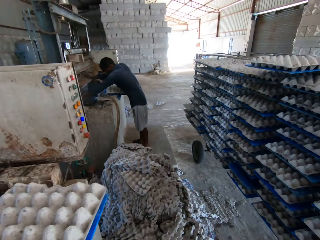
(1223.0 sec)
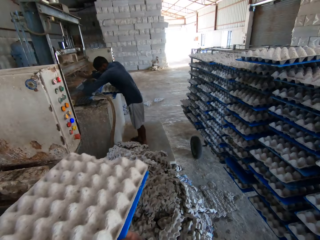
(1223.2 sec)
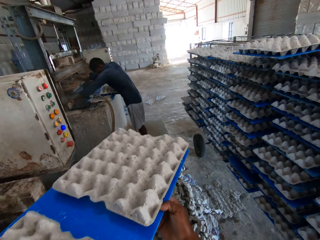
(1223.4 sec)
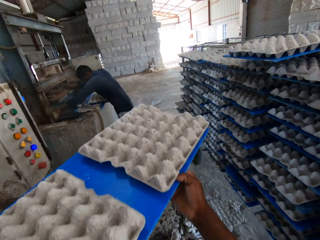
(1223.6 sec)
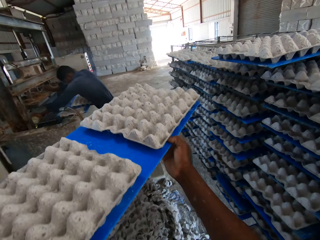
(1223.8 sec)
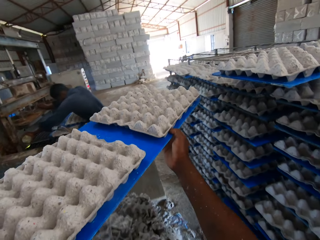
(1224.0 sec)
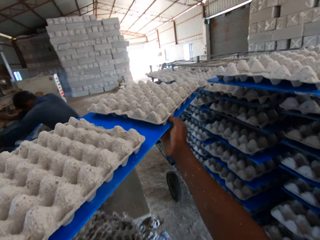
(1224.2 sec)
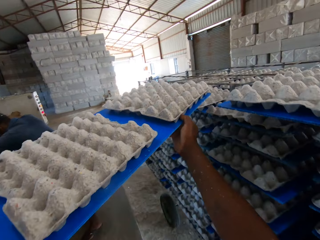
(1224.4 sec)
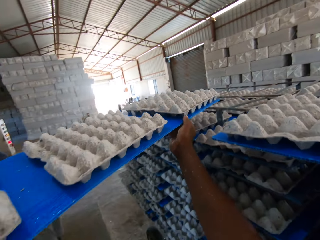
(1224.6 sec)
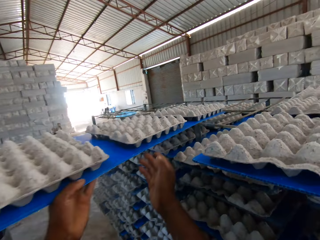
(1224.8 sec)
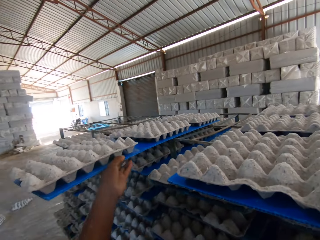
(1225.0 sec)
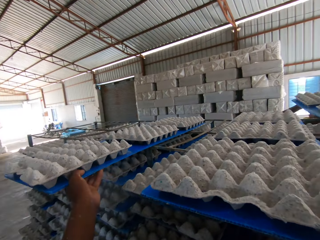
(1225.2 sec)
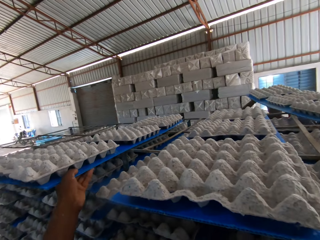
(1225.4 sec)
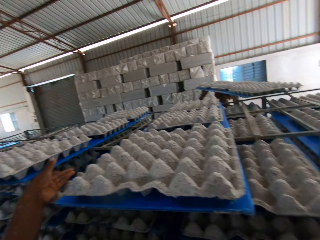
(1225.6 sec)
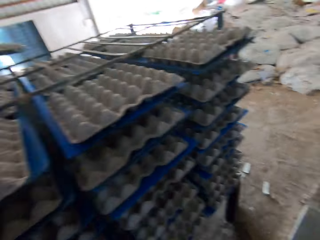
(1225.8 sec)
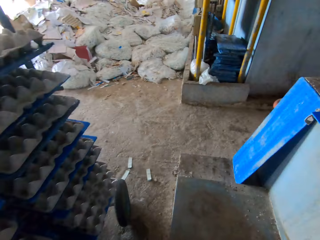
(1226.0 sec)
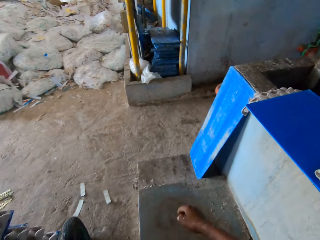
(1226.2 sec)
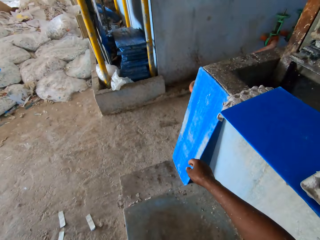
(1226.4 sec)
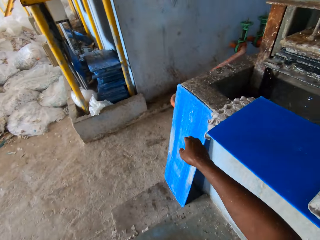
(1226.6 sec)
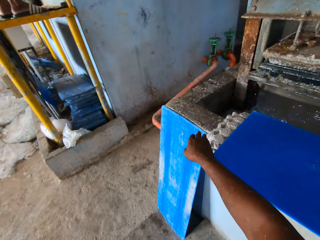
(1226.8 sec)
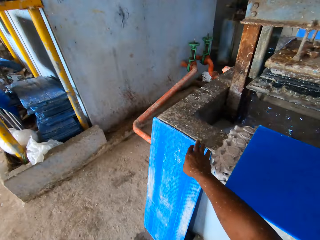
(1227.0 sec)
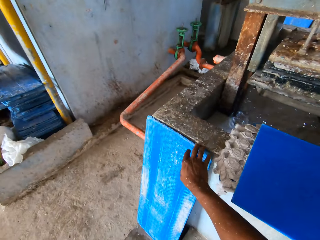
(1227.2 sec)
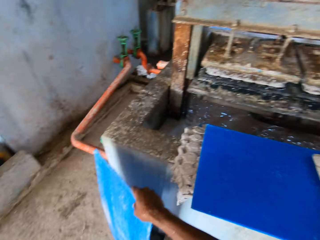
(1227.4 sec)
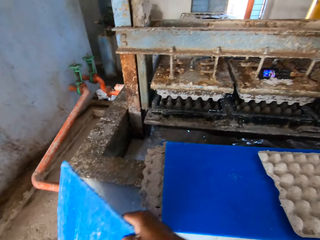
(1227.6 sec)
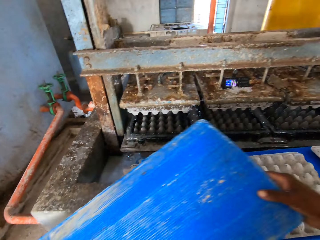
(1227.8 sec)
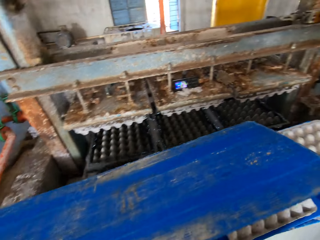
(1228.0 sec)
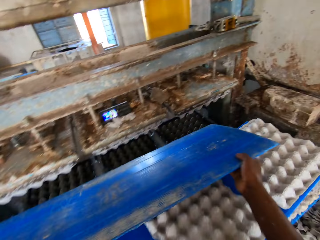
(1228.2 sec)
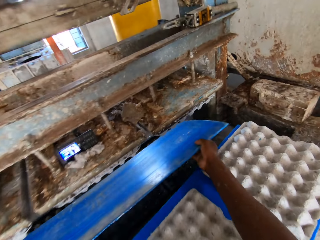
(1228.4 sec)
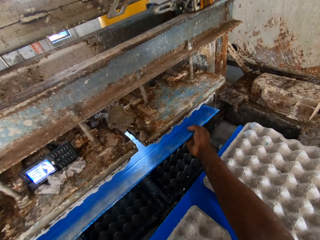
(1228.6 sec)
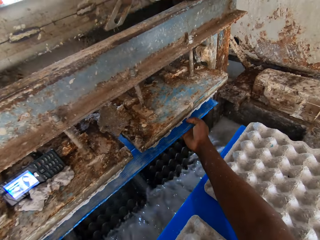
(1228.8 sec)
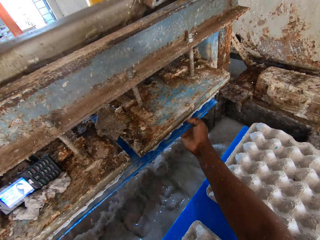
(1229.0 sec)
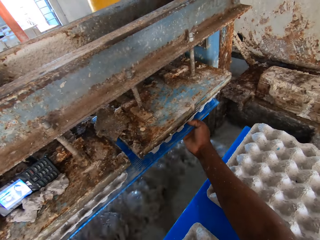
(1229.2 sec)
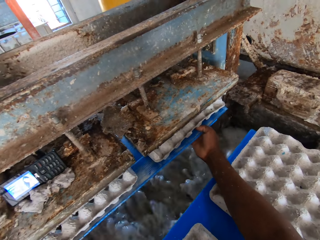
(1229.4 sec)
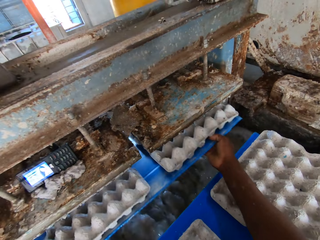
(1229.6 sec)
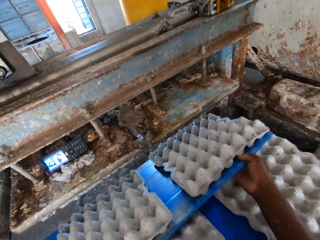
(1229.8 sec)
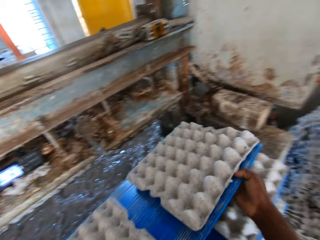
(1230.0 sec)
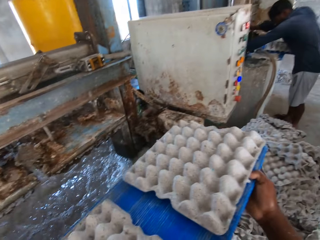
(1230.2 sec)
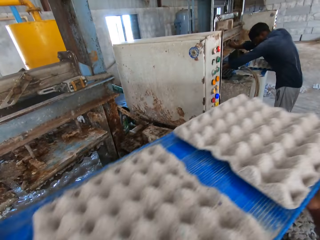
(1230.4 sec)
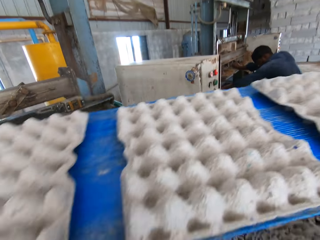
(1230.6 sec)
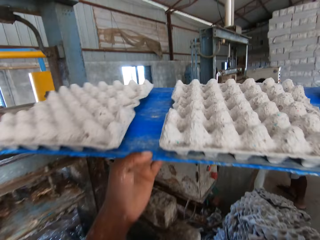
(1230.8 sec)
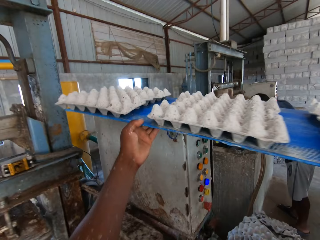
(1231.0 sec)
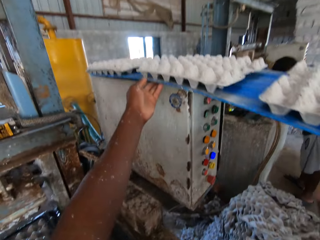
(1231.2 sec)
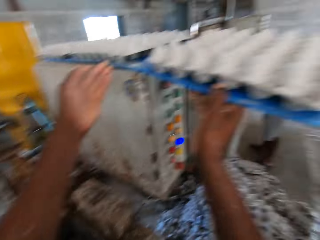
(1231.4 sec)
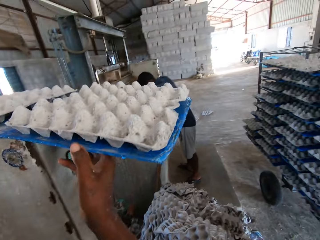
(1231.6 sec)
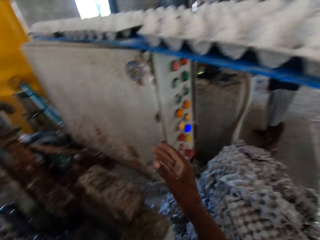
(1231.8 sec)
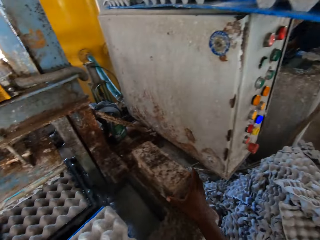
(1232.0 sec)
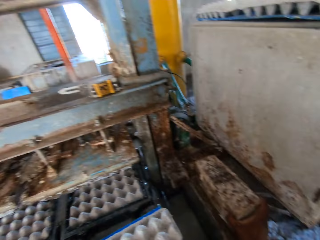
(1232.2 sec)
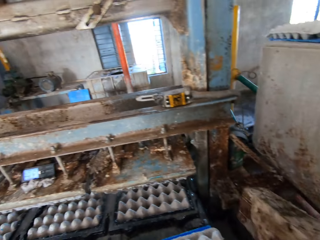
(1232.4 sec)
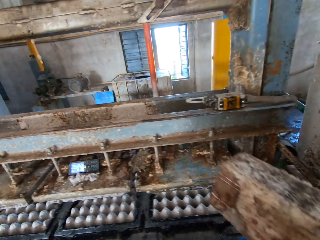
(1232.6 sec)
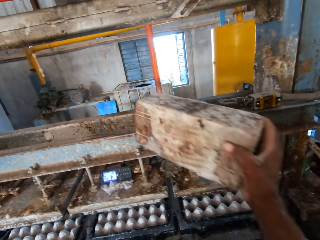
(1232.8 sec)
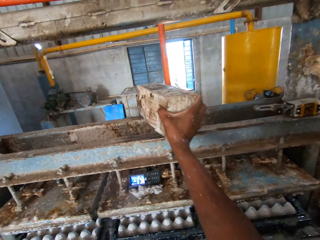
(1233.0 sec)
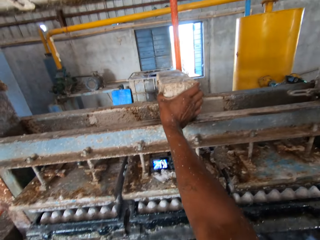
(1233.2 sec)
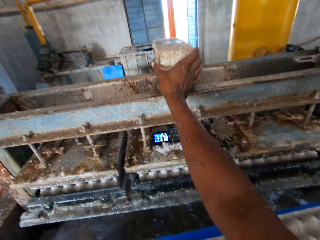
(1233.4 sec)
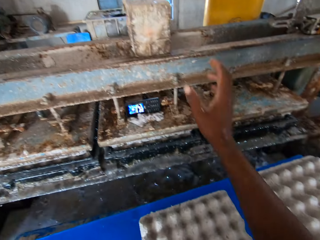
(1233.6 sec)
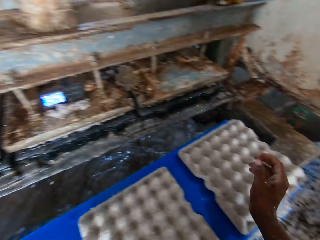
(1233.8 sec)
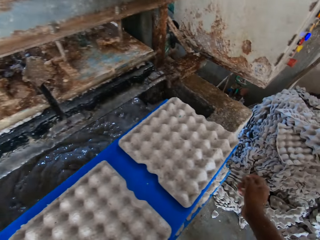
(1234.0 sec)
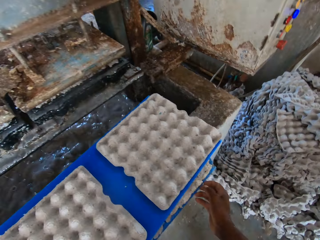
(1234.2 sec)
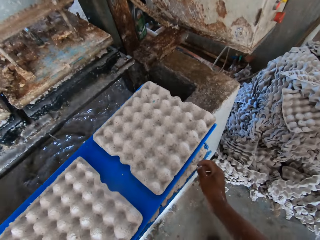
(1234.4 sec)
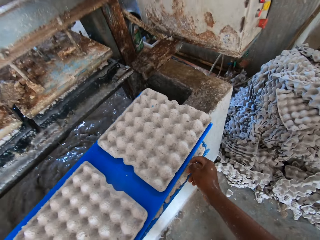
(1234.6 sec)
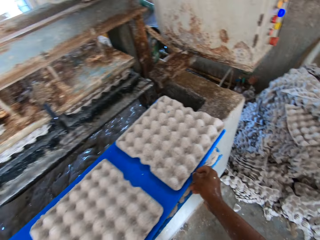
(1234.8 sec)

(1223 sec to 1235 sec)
The camera wearer picks the plywood or board from the machine. He walks around. He puts the board in the tray rack with both hands. A man puts a board in the tray rack with both hands. The camera wearer walks around. He picks the board from the ground with his right hand. He collects some egg trays from the pulp molding machine with the board in his hands. He places the plywood on the machine. He picks the plywood from the machine. He puts the board on the pulp molding machine with both hands. He picks a stone from the pulp molding machine with his right hand. He places the stone on the pulp molding machine with his right hand.

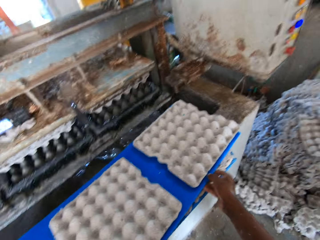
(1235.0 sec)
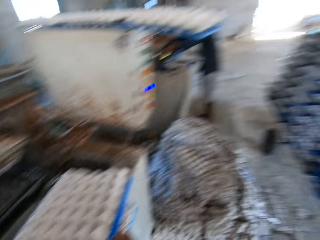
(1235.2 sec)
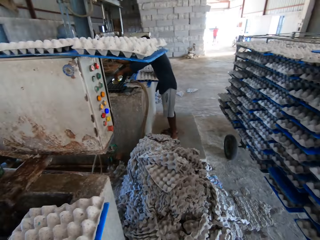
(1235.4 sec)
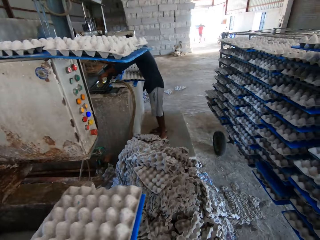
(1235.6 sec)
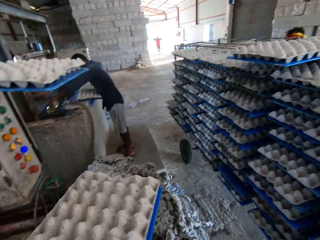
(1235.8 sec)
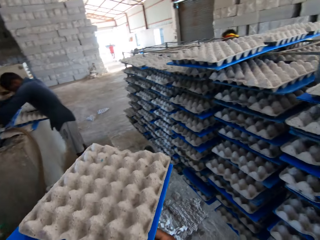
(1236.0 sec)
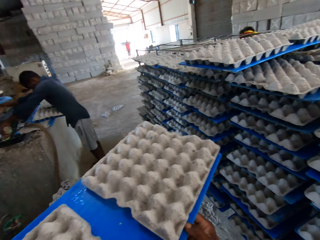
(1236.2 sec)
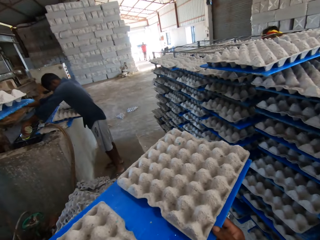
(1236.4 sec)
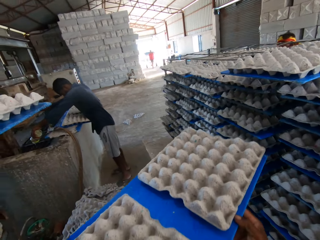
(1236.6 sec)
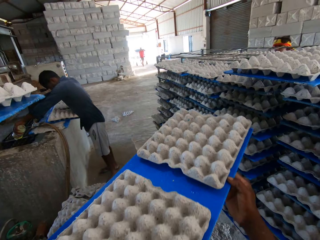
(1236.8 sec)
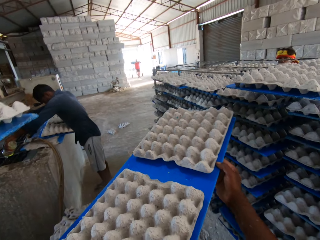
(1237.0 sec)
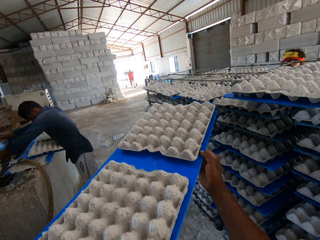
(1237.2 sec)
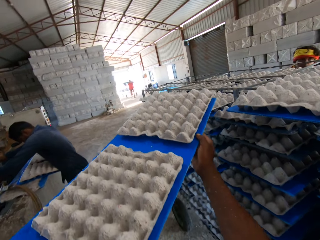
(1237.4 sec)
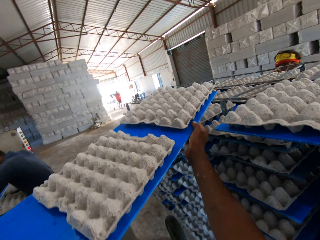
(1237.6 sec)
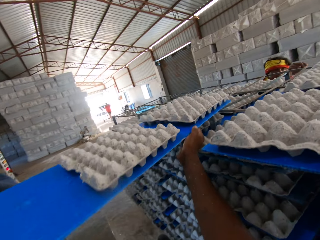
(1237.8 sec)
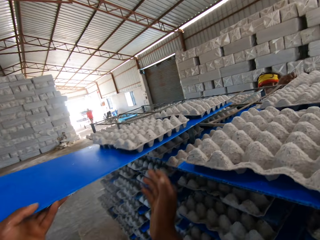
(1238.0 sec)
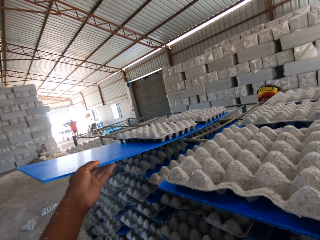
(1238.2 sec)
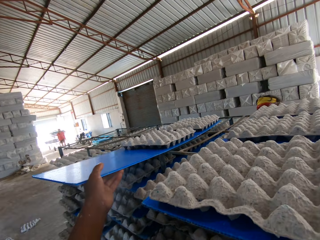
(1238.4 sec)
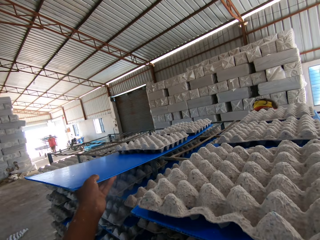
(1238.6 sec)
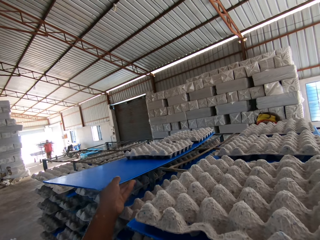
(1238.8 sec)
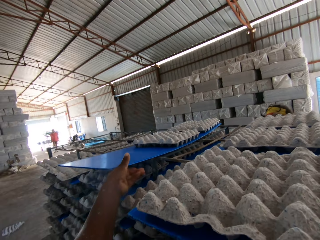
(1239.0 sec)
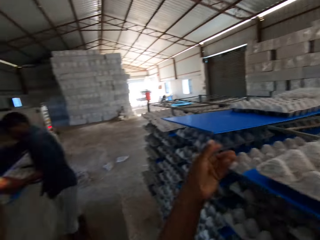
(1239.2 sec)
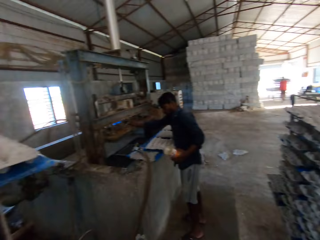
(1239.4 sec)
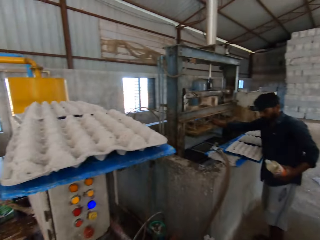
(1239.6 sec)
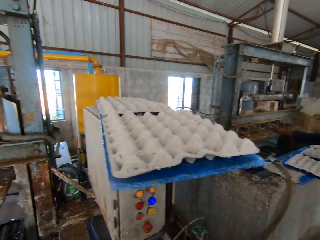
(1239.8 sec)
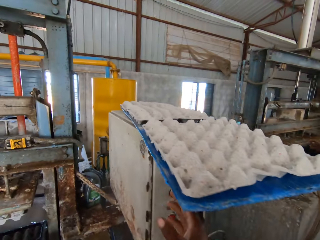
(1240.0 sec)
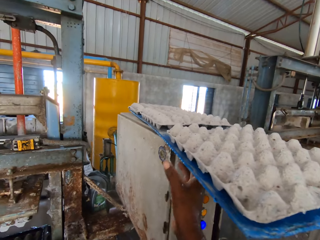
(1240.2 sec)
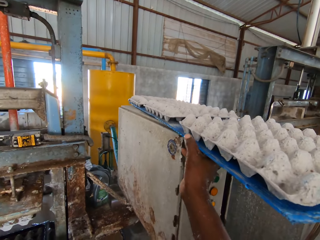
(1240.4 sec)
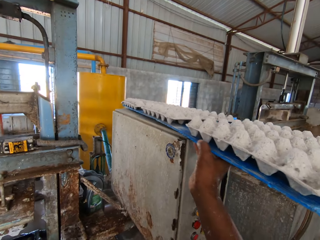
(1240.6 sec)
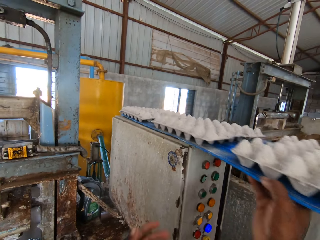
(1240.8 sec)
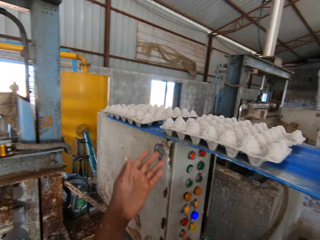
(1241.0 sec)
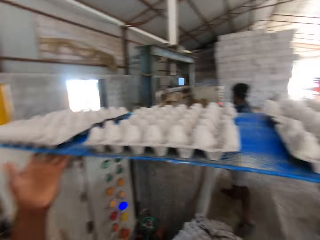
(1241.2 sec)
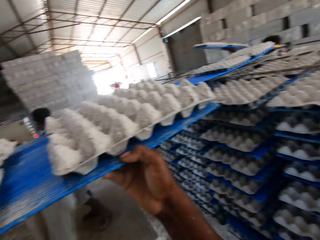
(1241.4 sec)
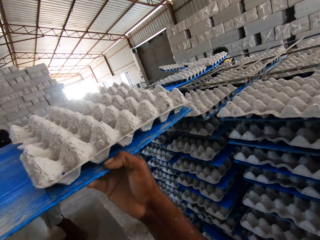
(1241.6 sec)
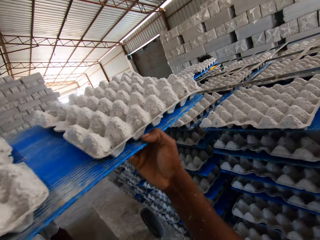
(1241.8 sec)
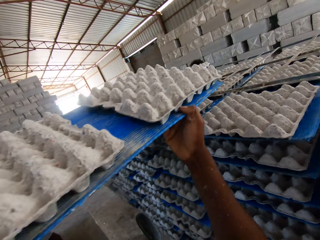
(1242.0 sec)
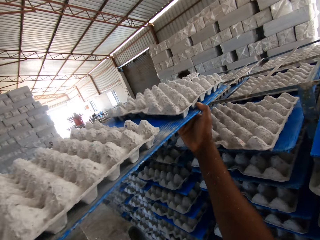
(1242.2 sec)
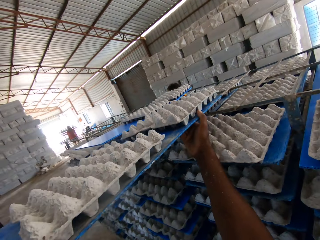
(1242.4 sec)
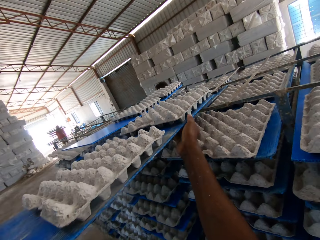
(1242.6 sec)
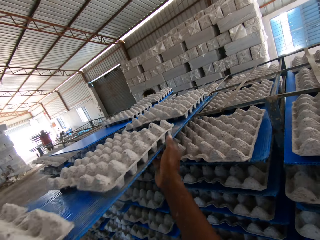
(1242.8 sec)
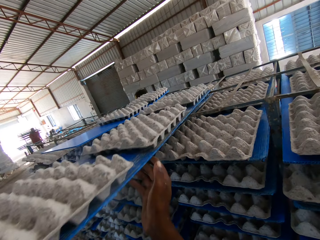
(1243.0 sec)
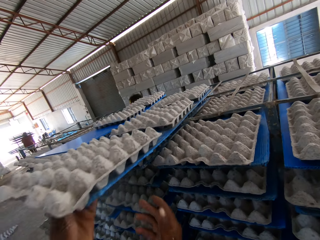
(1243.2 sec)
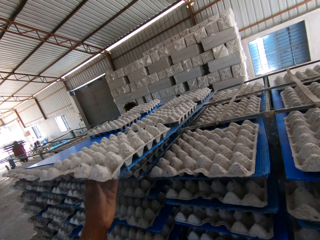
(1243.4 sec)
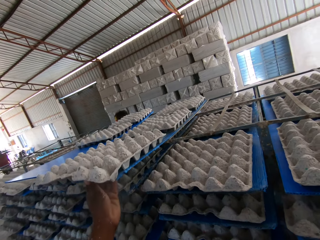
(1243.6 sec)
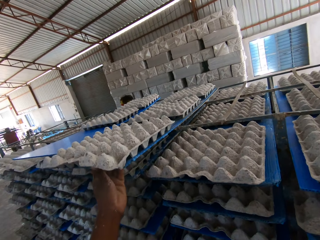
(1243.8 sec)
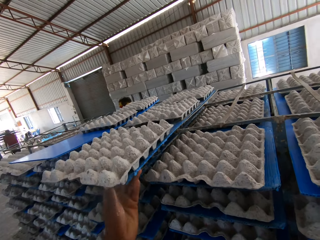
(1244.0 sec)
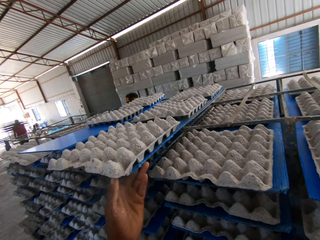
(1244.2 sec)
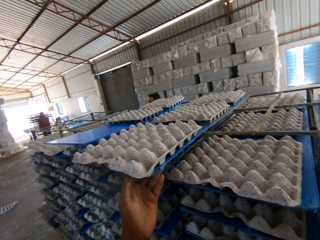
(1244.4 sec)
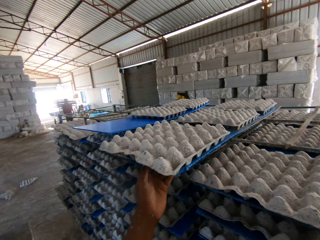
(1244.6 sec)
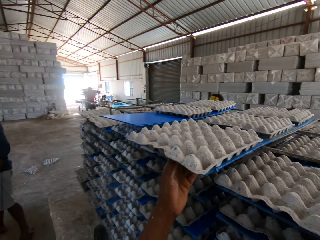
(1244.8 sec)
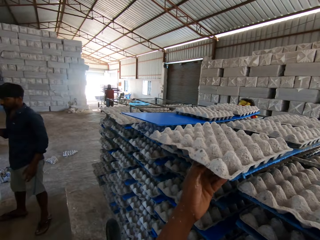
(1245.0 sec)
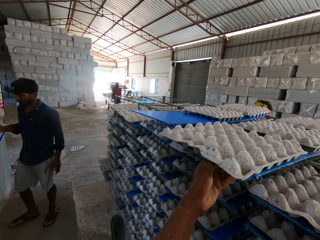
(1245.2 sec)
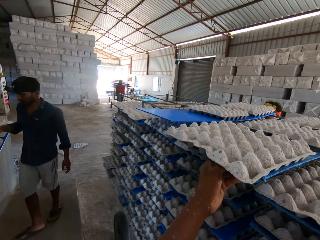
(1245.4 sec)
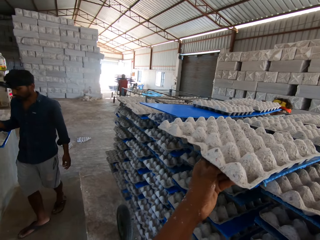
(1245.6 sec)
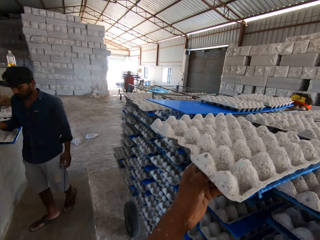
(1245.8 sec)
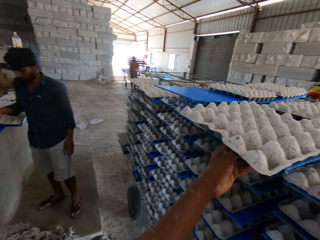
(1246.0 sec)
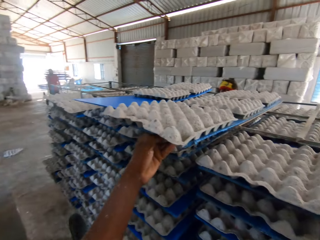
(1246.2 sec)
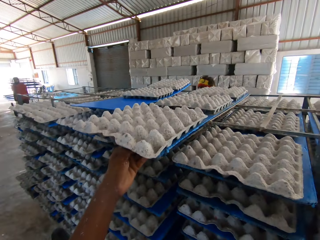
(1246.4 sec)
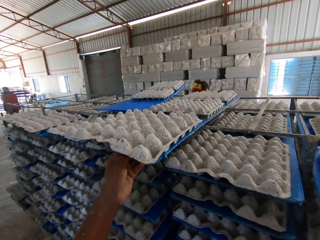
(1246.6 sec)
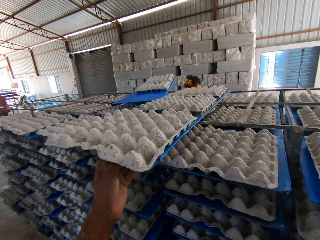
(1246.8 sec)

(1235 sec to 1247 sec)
The camera wearer picks the board from the board of smashed egg trays with both hands. He walks around. He puts the board in the tray rack with both hands. He picks the board from the pulp molding machine with both hands. He puts the board in the tray rack with both hands. He adjusts the board in the tray rack with his left hand.
